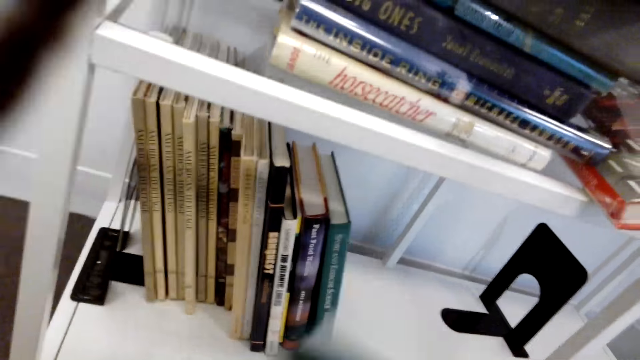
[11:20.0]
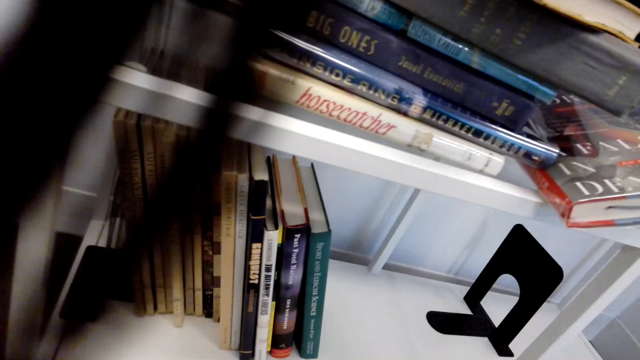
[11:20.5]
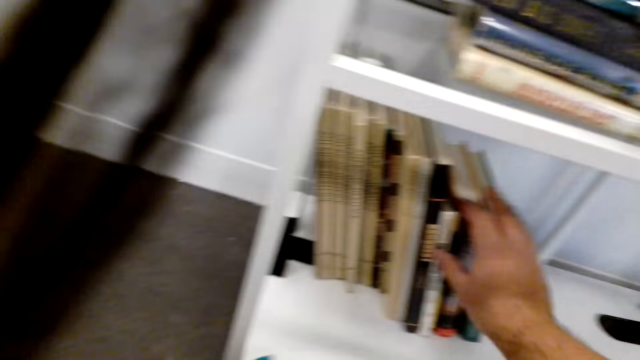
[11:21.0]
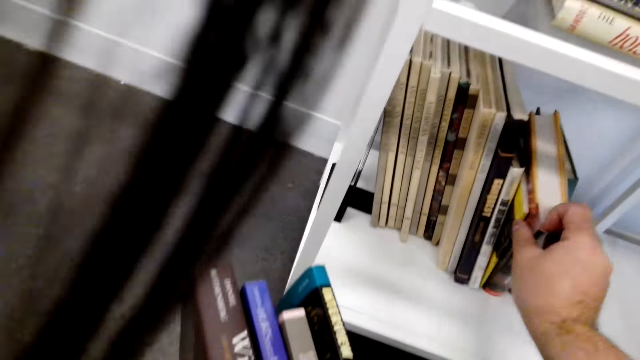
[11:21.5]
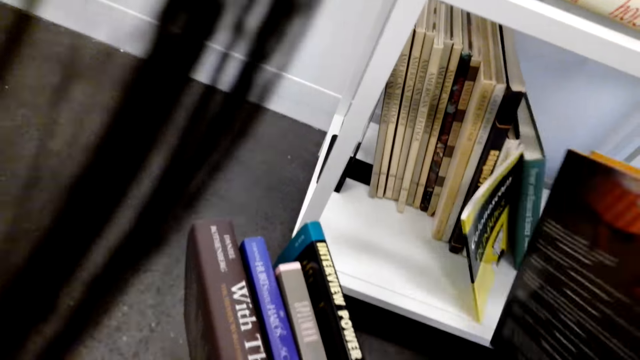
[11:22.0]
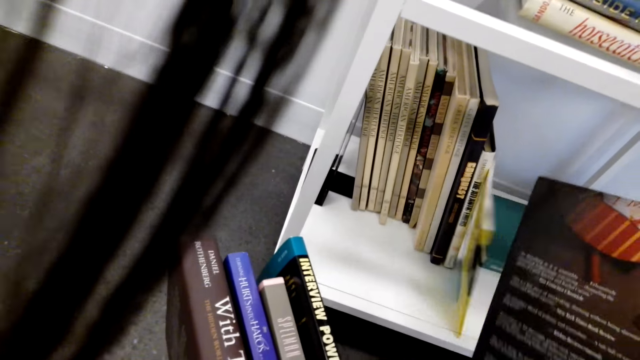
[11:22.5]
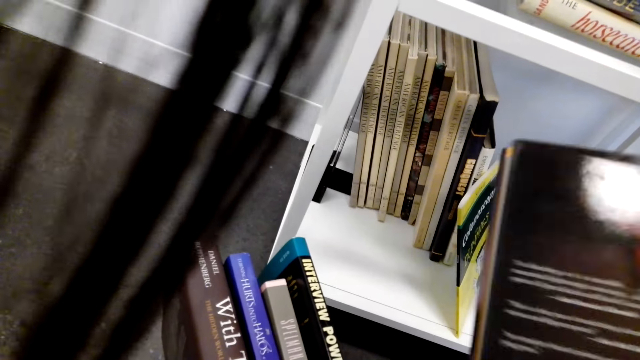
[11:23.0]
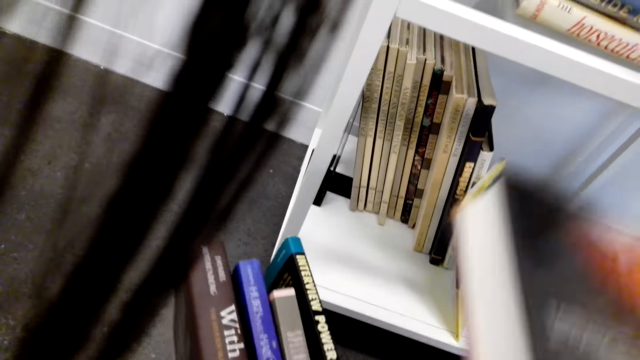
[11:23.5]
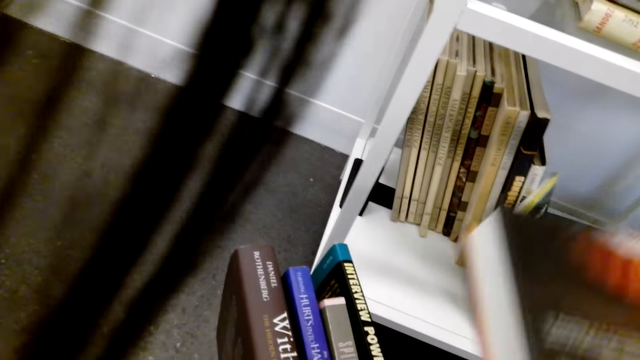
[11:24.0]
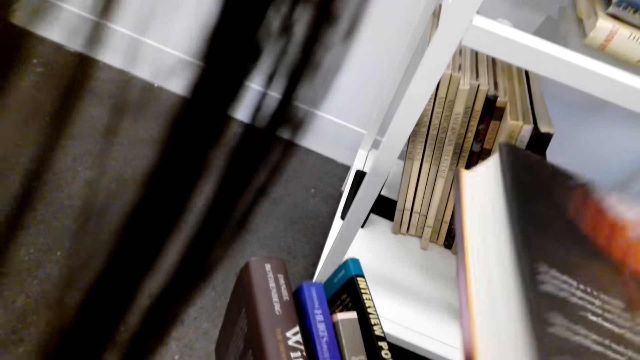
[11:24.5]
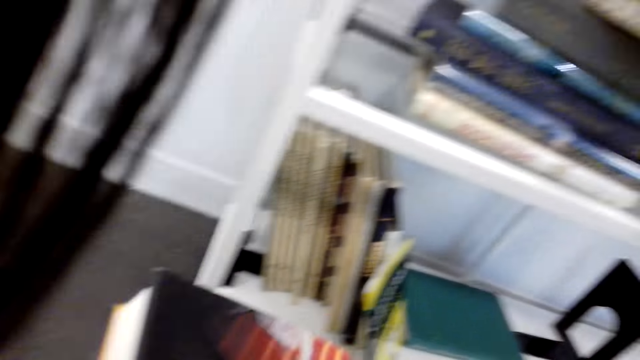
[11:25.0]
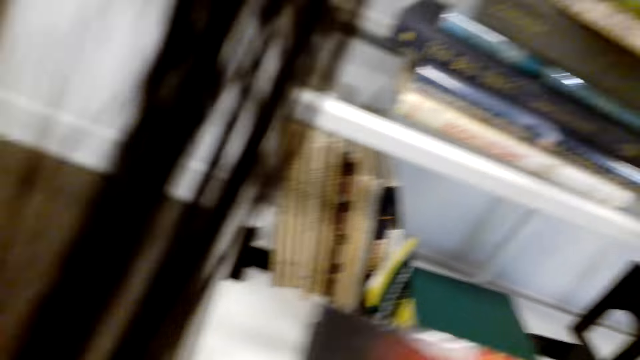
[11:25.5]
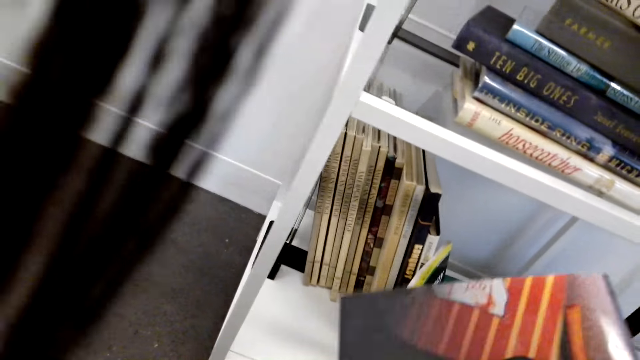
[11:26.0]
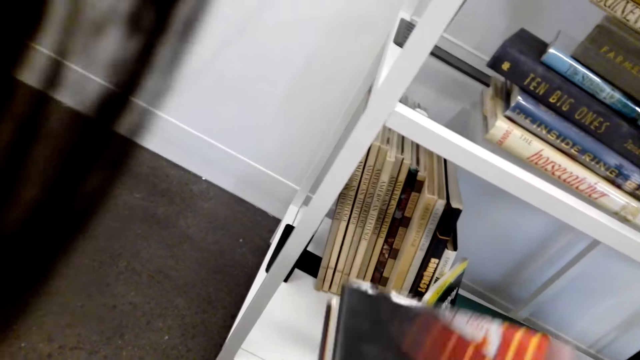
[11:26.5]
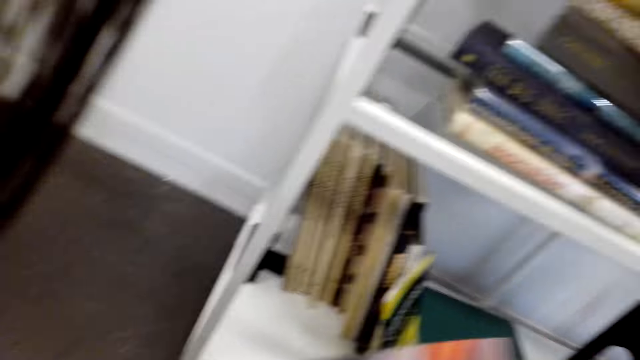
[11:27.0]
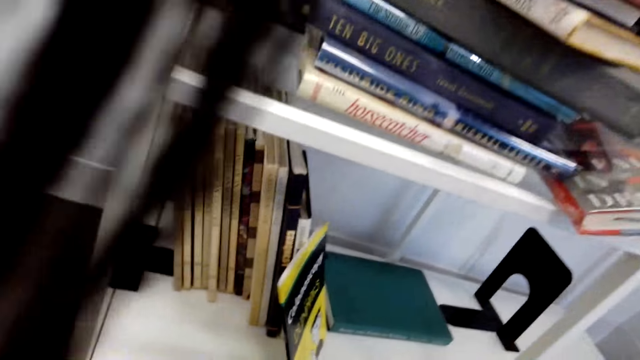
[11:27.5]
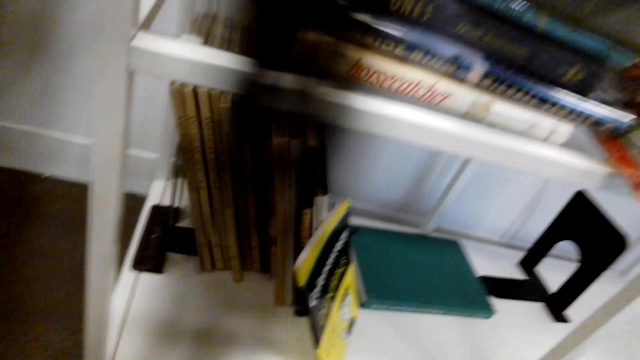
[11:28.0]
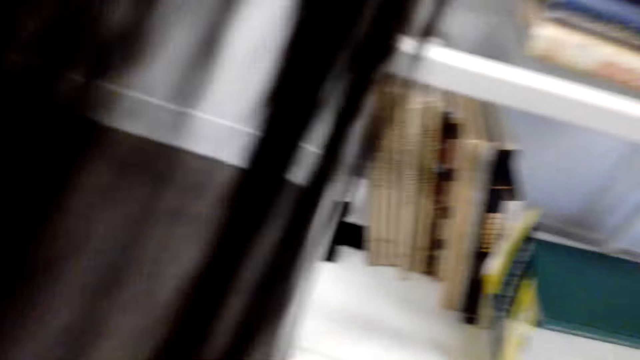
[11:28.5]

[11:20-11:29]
The camera wearer lifts books. They look around.

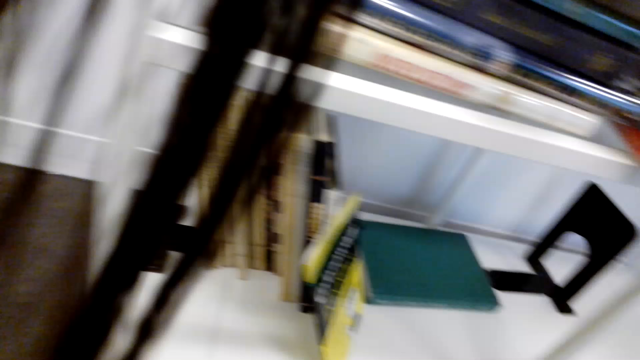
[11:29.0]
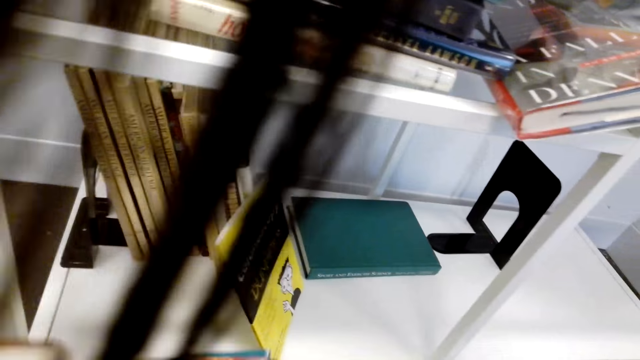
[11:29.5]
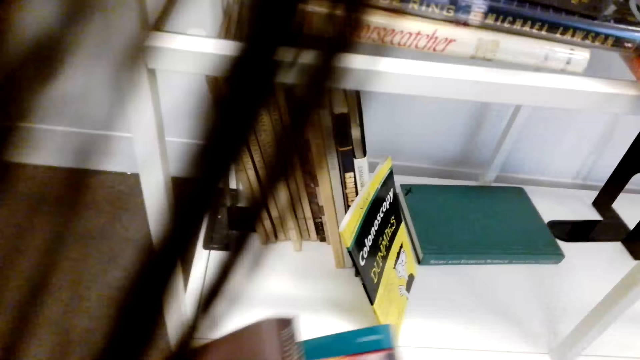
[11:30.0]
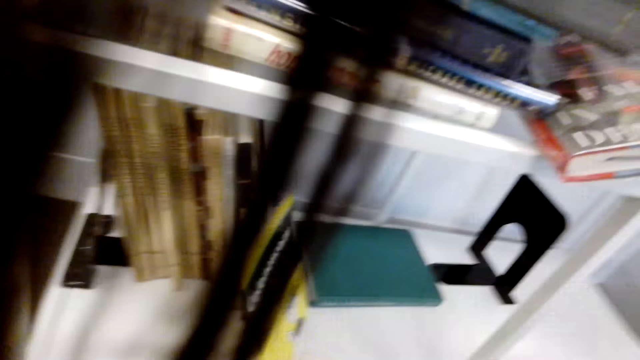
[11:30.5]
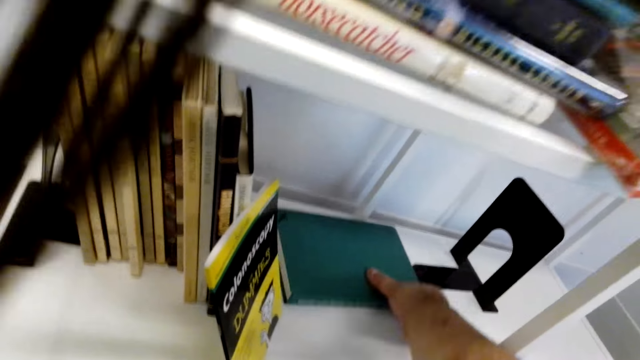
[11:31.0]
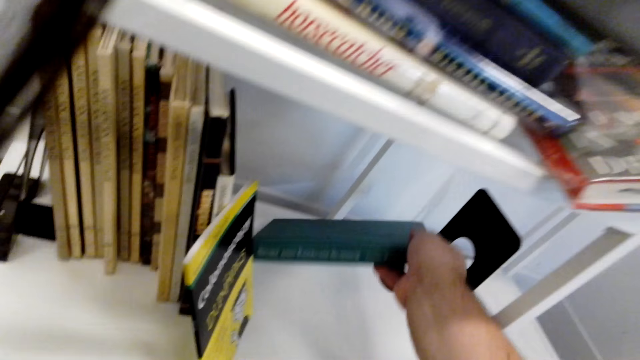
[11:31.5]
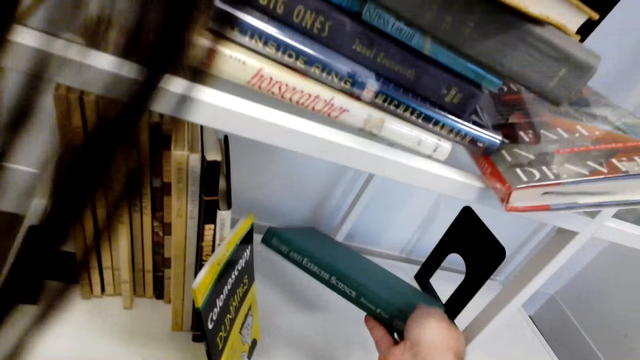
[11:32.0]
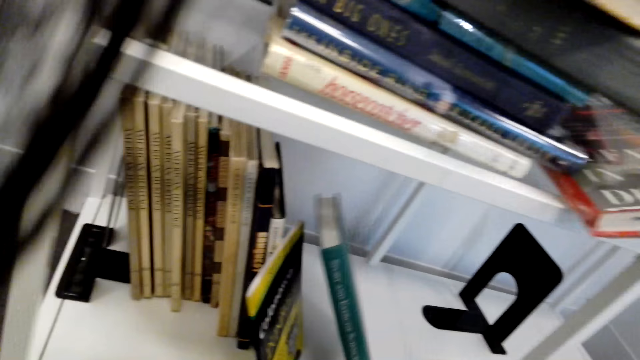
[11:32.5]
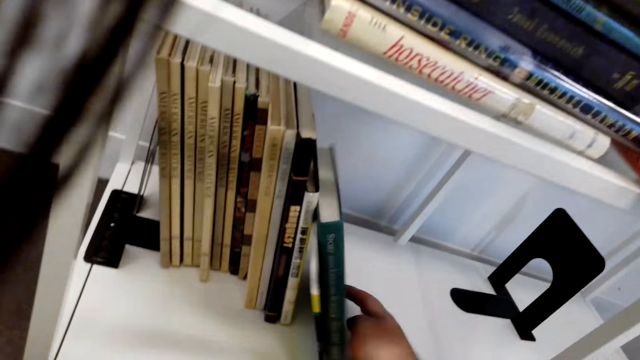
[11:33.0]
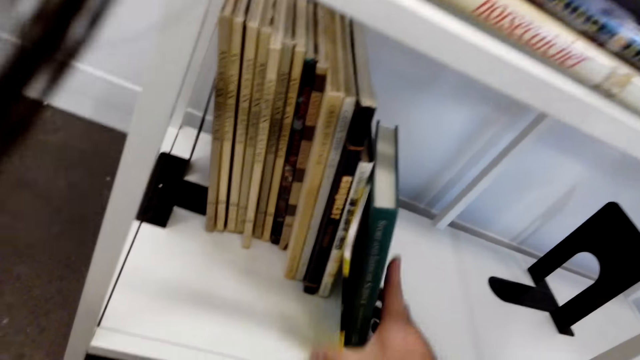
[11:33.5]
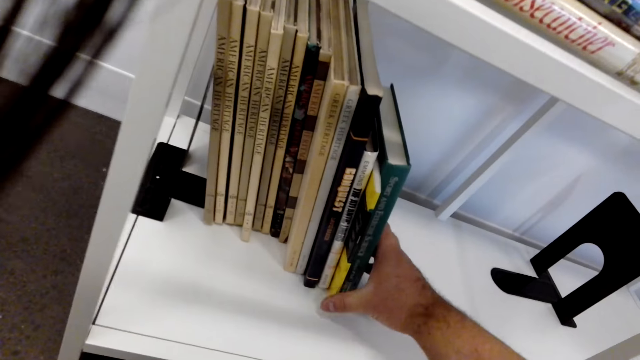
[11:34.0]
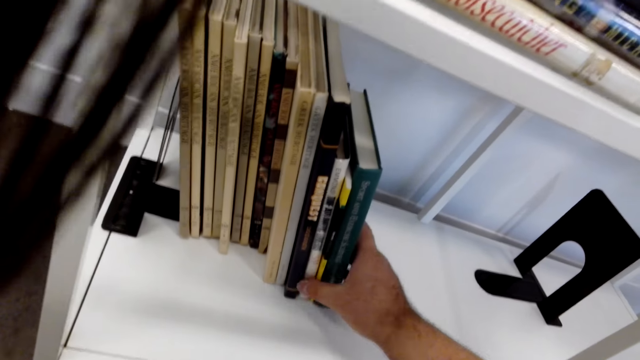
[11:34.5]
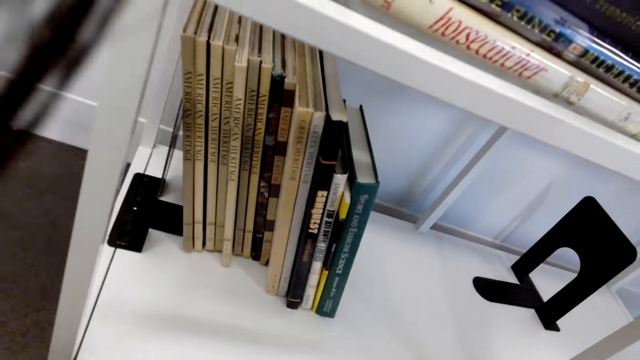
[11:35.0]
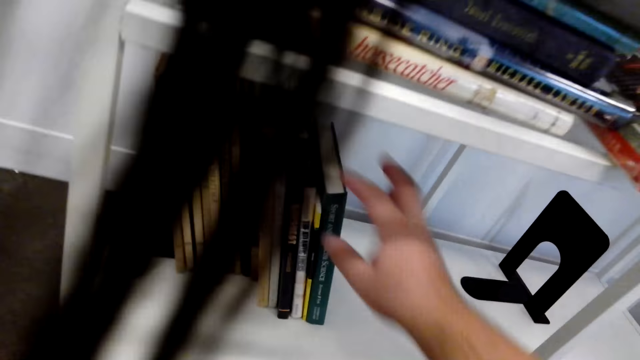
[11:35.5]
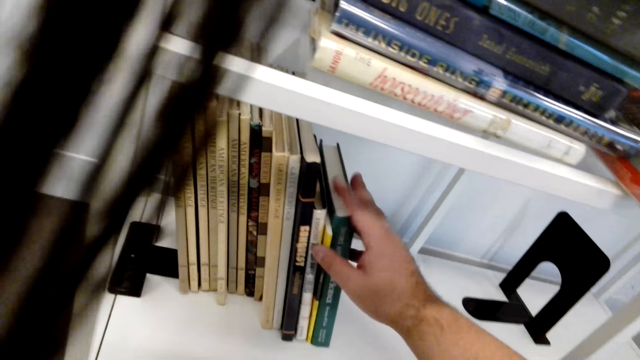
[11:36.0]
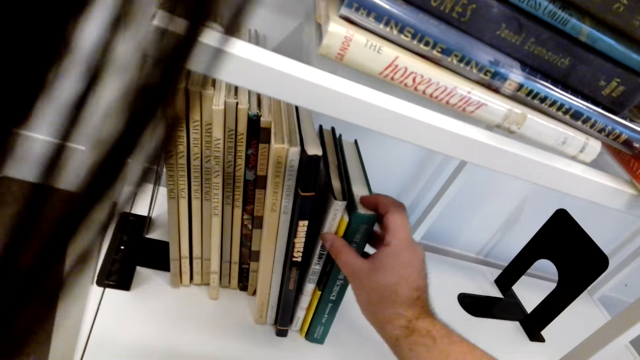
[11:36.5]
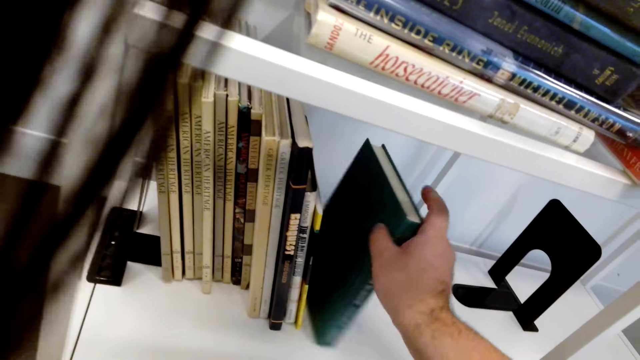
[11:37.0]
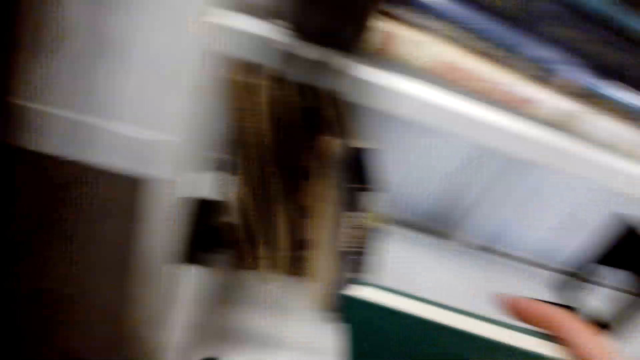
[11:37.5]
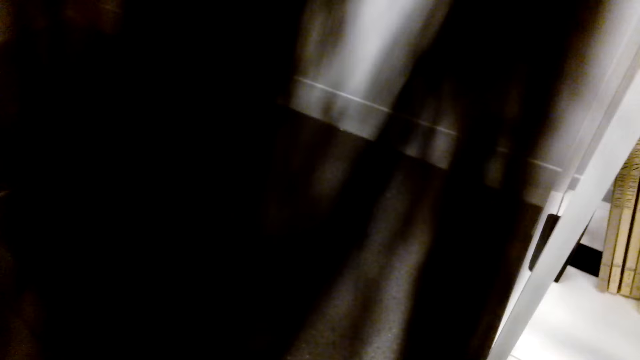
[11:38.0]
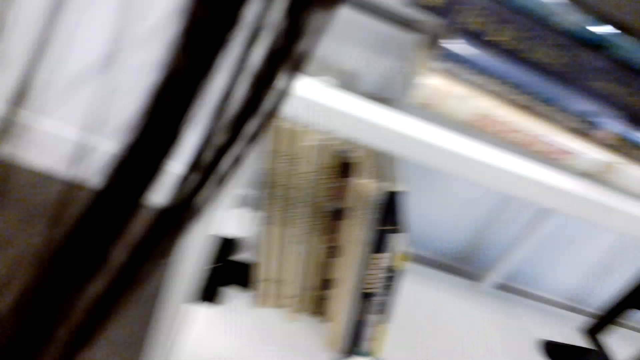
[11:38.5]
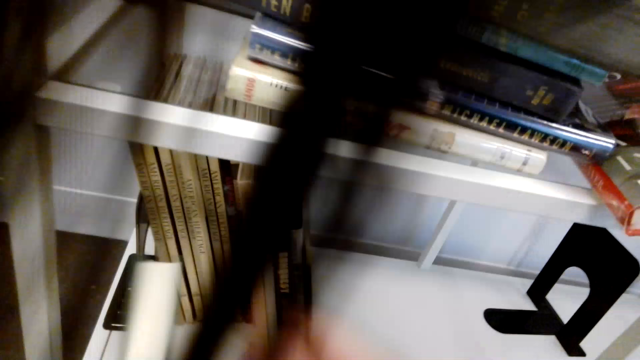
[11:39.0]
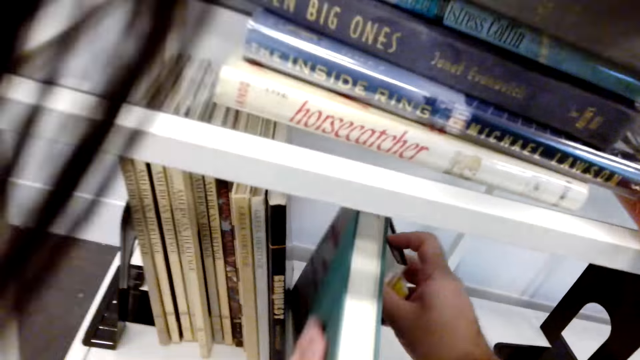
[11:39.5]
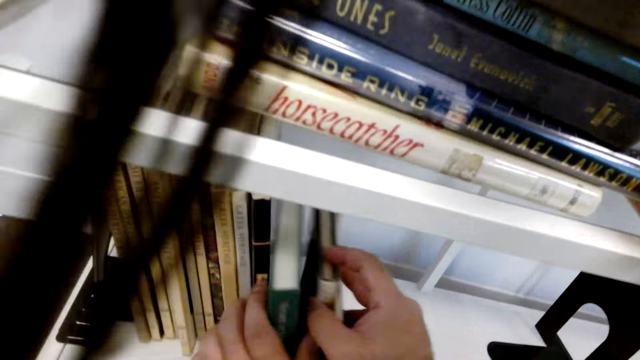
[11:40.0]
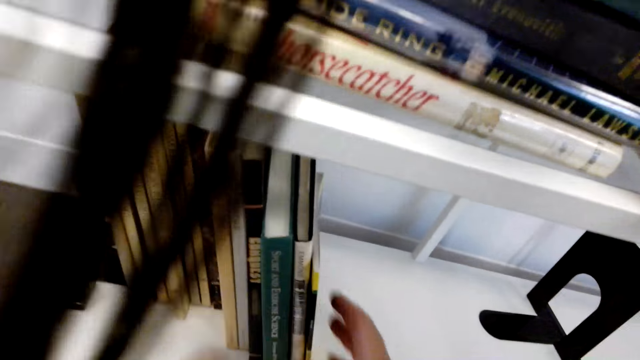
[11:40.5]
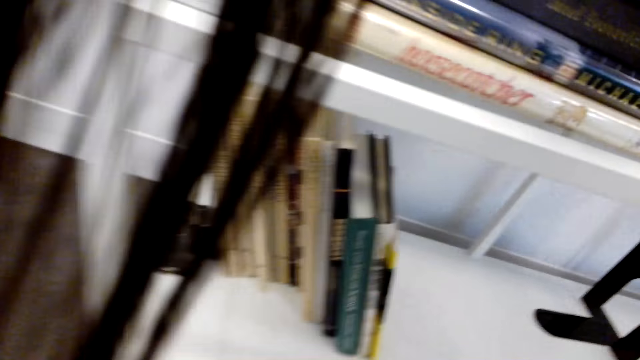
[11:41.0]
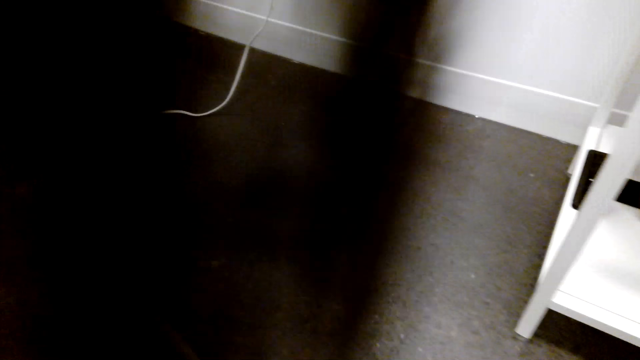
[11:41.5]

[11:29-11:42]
The camera wearer lifts books. They put a book on the shelf. They lift books. They put a book on the shelf.
